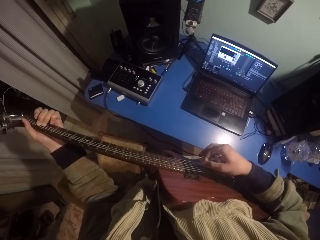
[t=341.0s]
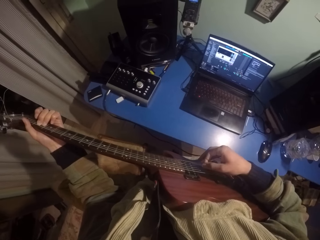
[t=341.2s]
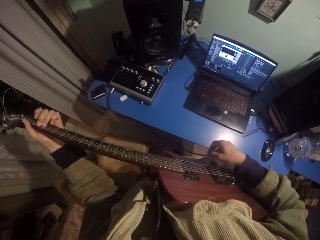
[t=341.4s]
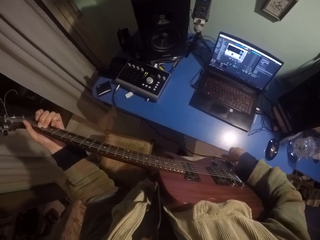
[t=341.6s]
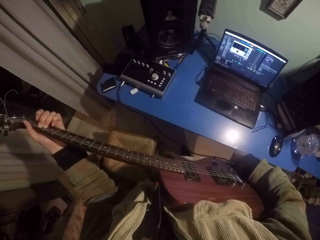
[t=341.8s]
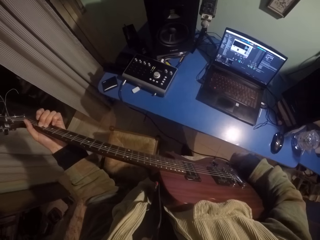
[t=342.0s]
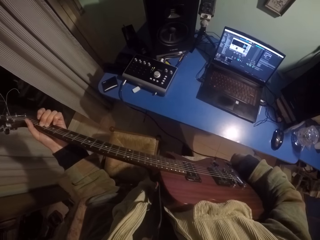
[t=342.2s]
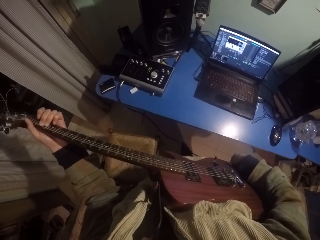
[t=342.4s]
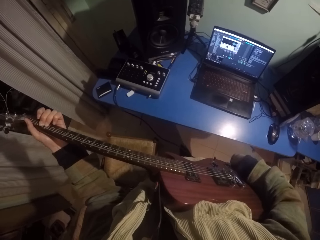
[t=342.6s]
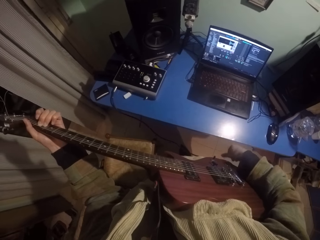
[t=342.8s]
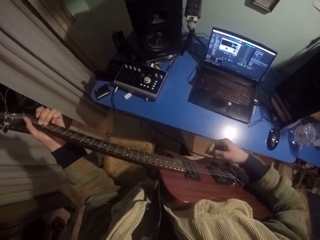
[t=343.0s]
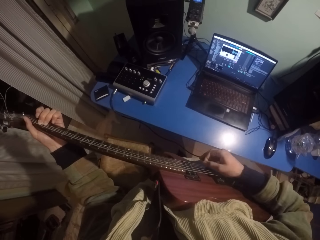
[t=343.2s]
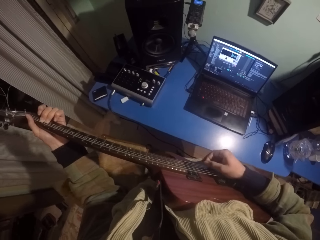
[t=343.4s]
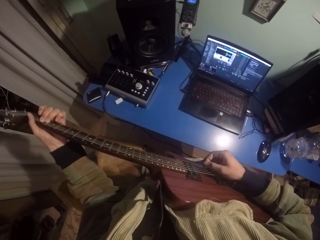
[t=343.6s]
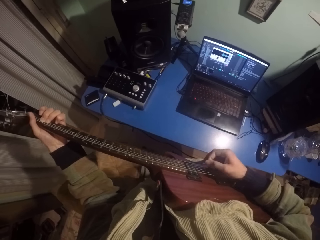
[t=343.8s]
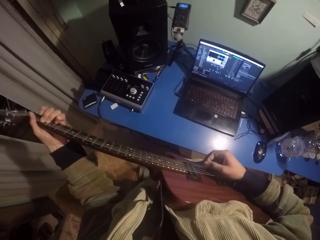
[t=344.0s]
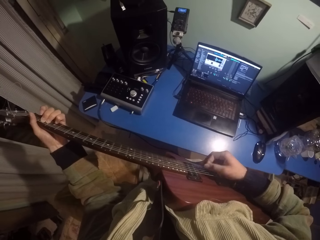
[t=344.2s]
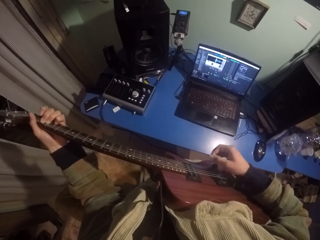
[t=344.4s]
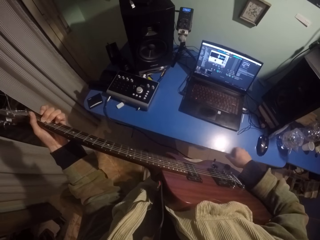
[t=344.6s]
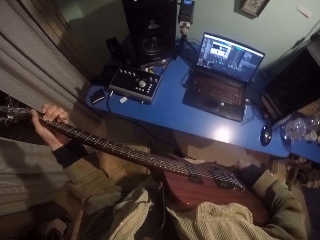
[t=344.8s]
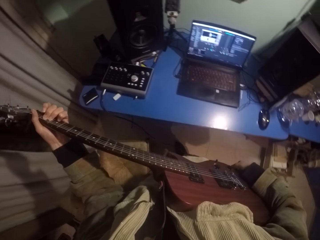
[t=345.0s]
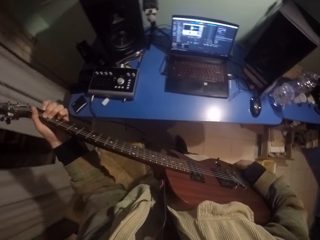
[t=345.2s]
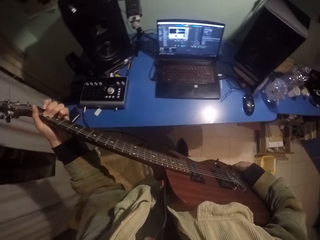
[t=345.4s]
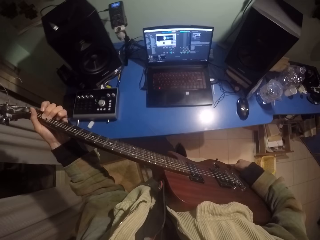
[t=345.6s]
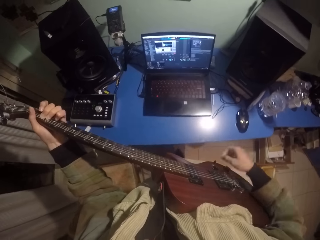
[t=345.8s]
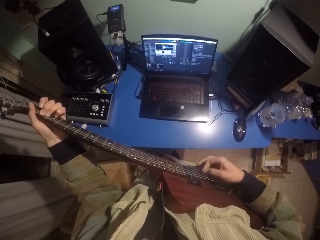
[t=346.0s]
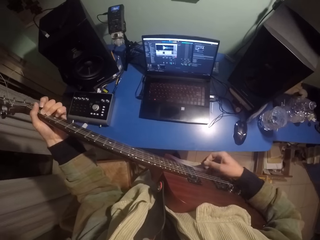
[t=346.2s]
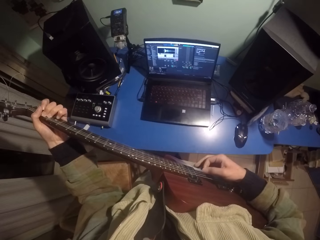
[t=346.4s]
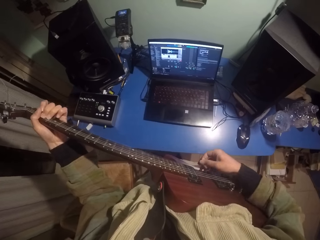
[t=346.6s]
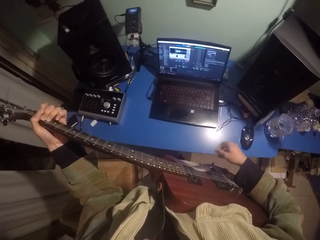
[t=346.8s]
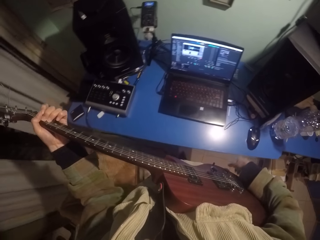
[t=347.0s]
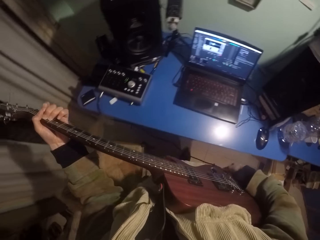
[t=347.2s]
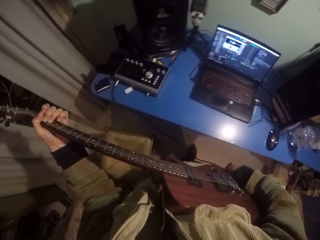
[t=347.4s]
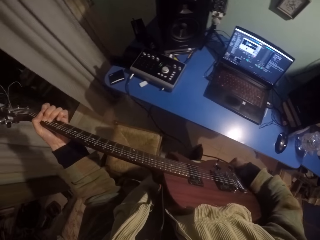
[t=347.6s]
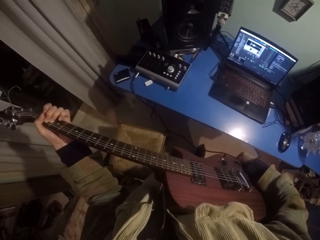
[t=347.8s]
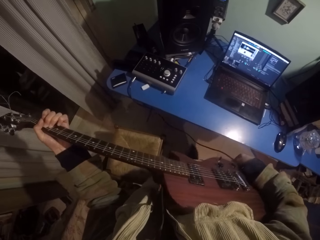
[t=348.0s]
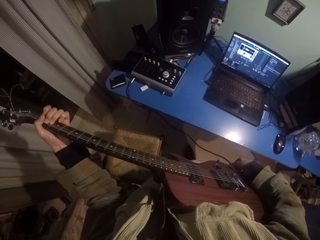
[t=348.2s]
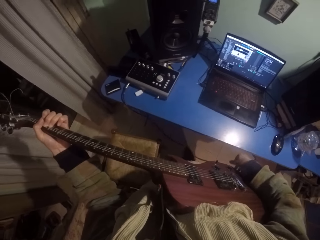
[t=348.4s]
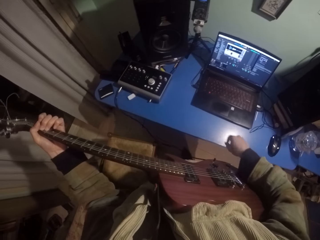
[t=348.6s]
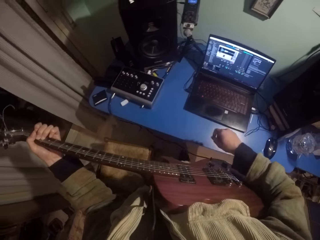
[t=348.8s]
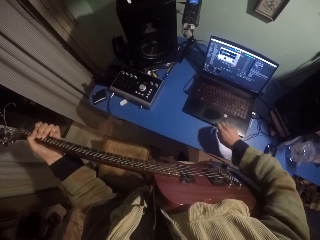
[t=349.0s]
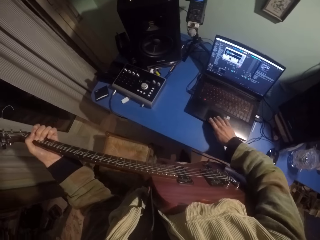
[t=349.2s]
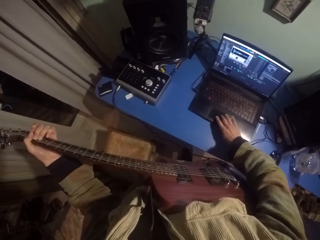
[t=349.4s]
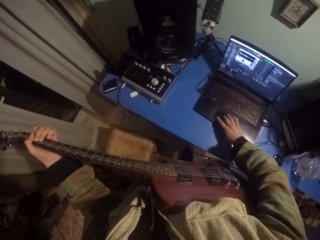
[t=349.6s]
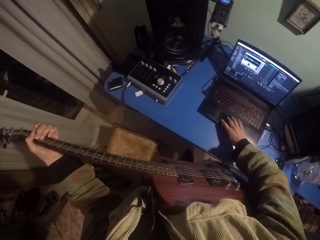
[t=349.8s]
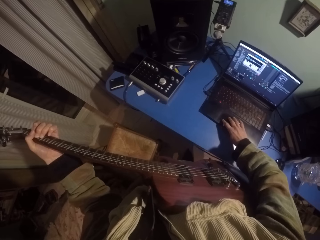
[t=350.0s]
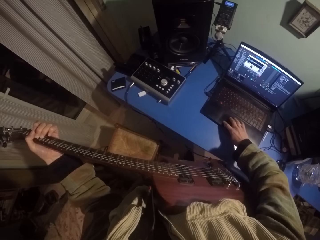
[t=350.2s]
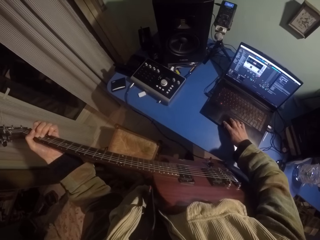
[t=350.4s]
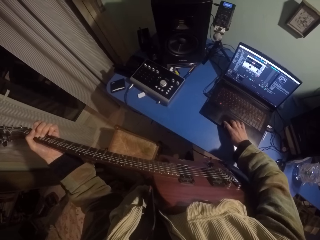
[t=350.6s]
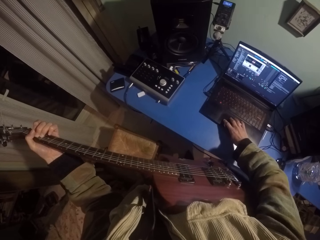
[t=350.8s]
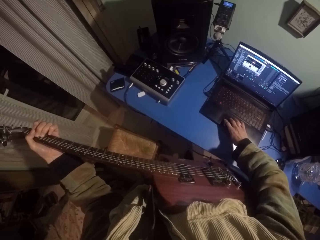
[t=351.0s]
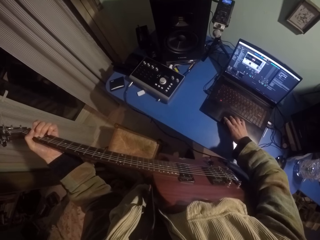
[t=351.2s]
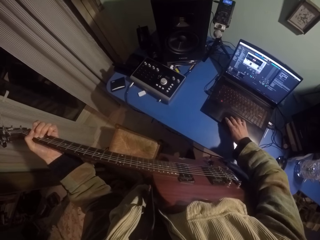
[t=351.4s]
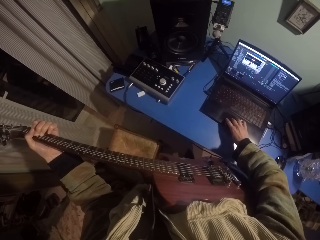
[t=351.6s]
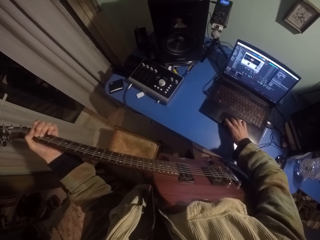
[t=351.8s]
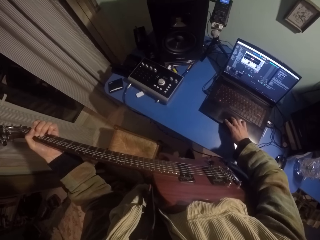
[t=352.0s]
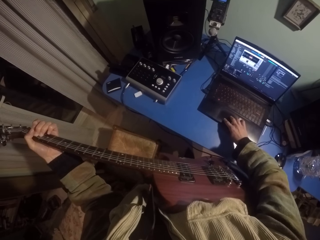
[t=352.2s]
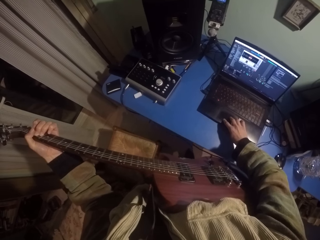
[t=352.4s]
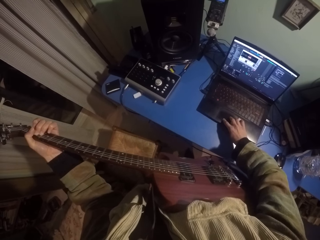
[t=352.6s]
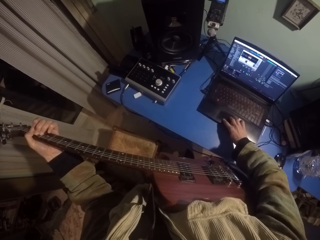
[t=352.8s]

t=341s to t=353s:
The camera wearer touches a guitar cable with the right hand. They strike chords of the guitar with the right hand. They touch the guitar cable with the right hand. They strike chords of the guitar with the right hand. They touch the guitar cable with the right hand. They hold the wire. They press a laptop.

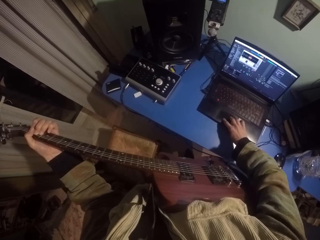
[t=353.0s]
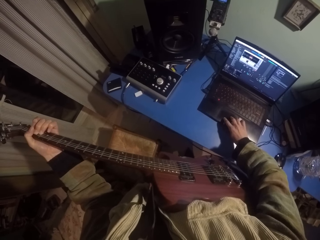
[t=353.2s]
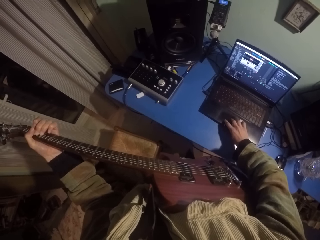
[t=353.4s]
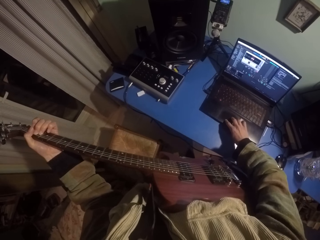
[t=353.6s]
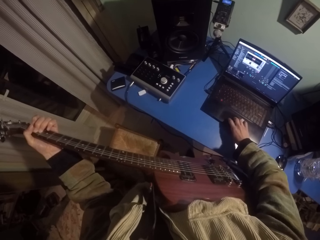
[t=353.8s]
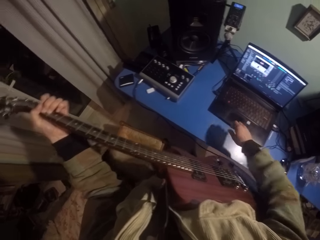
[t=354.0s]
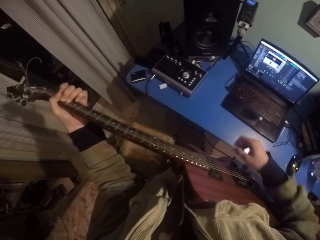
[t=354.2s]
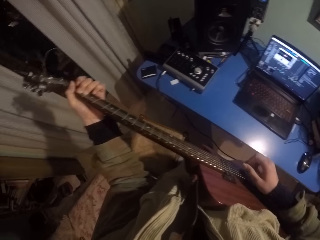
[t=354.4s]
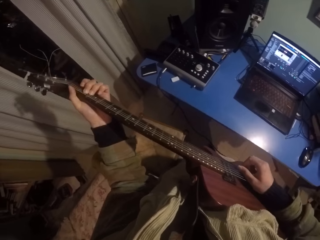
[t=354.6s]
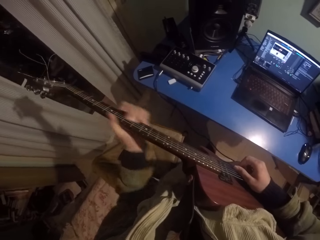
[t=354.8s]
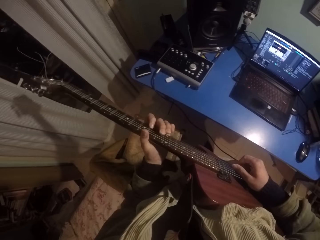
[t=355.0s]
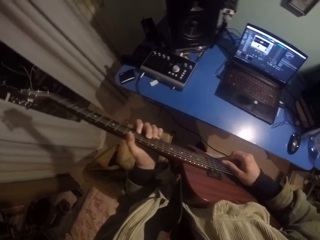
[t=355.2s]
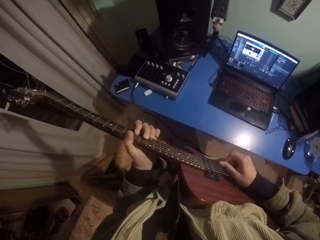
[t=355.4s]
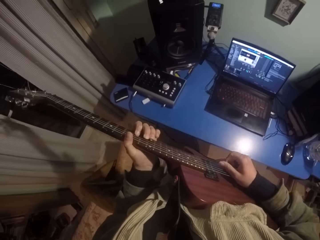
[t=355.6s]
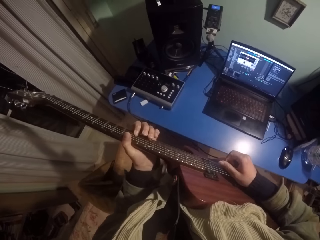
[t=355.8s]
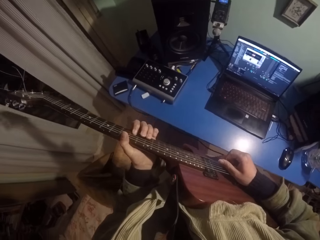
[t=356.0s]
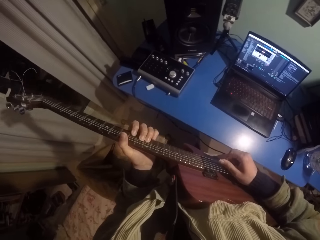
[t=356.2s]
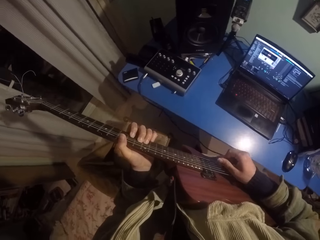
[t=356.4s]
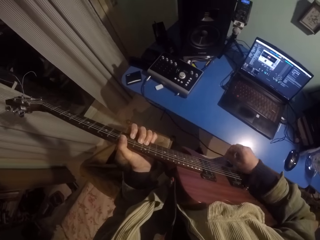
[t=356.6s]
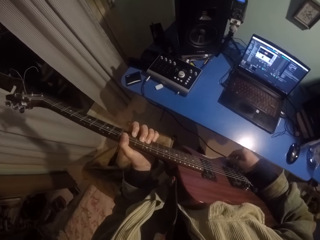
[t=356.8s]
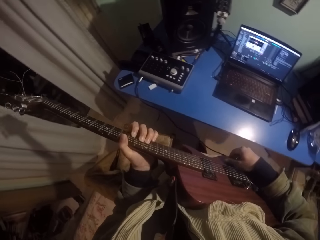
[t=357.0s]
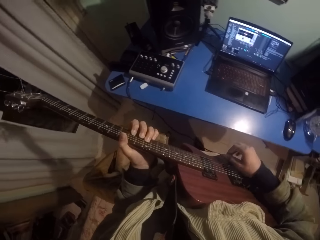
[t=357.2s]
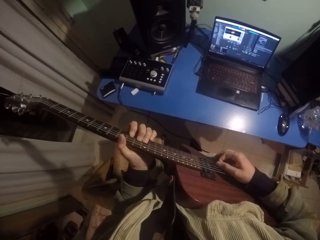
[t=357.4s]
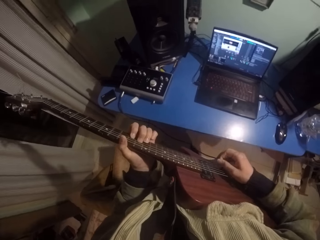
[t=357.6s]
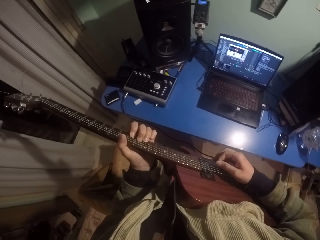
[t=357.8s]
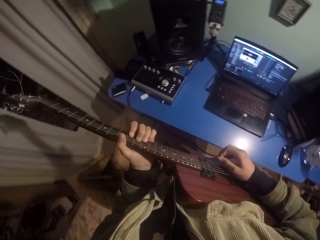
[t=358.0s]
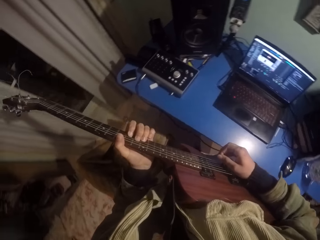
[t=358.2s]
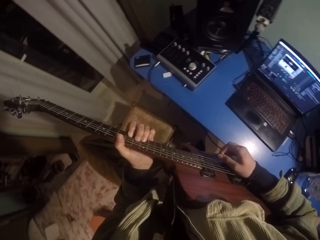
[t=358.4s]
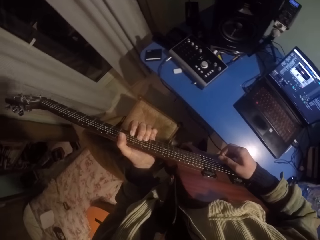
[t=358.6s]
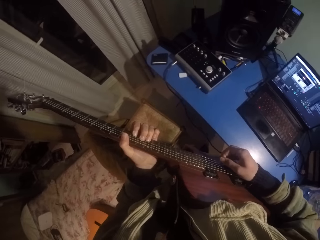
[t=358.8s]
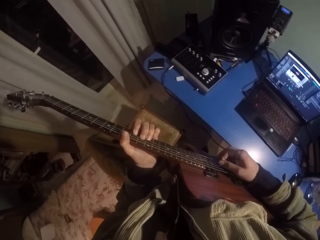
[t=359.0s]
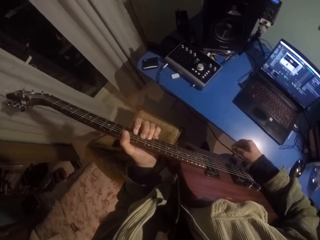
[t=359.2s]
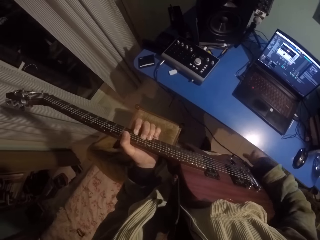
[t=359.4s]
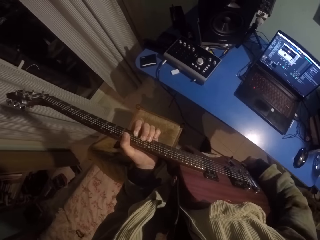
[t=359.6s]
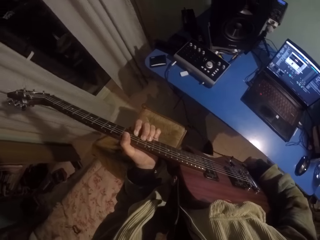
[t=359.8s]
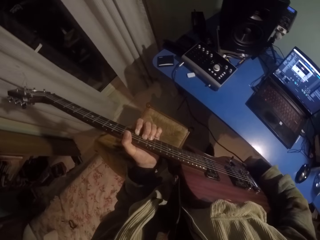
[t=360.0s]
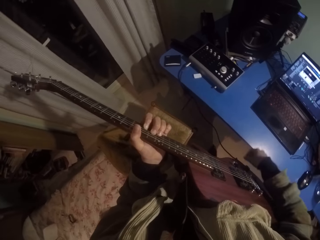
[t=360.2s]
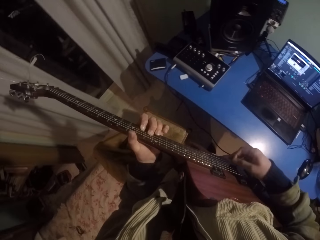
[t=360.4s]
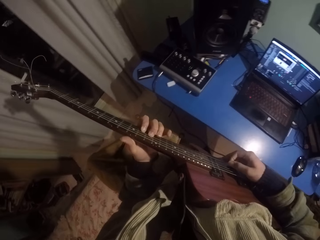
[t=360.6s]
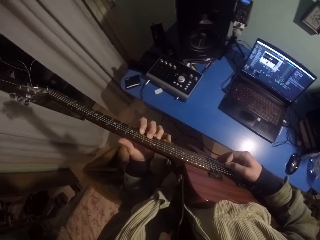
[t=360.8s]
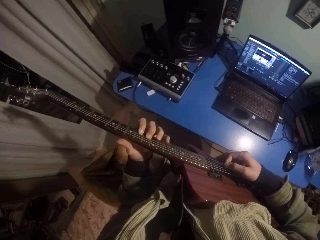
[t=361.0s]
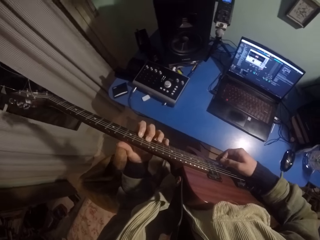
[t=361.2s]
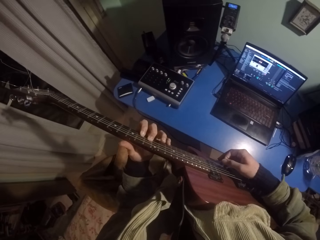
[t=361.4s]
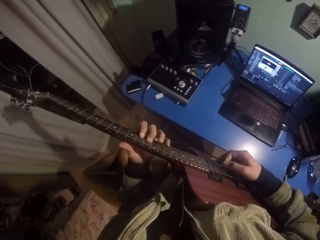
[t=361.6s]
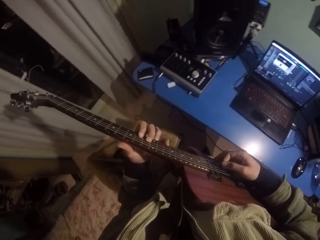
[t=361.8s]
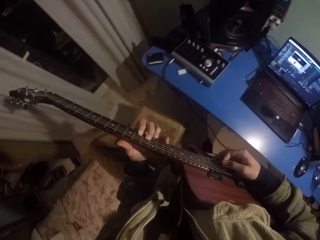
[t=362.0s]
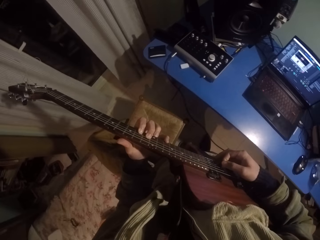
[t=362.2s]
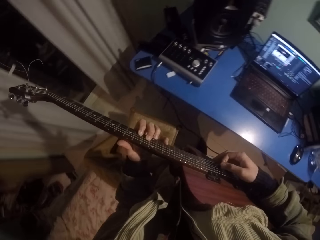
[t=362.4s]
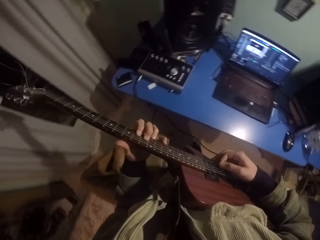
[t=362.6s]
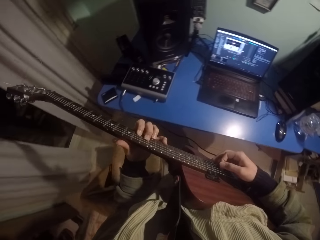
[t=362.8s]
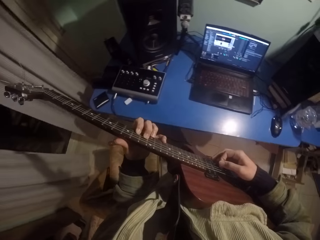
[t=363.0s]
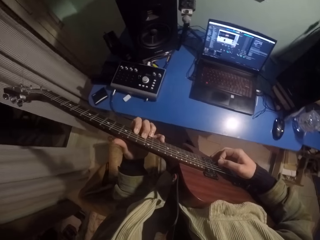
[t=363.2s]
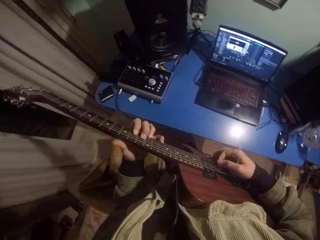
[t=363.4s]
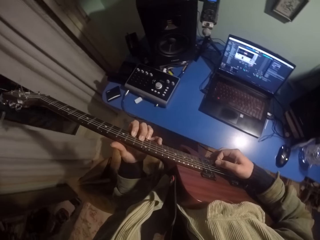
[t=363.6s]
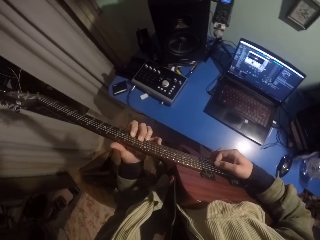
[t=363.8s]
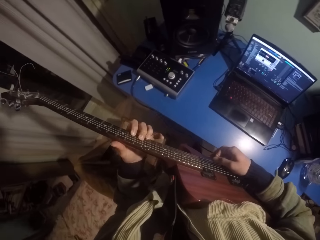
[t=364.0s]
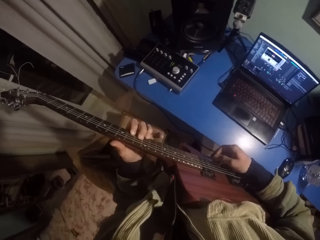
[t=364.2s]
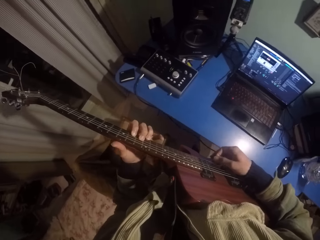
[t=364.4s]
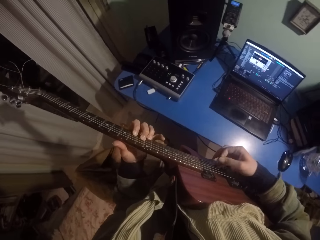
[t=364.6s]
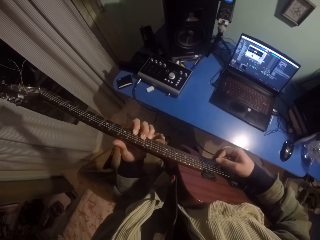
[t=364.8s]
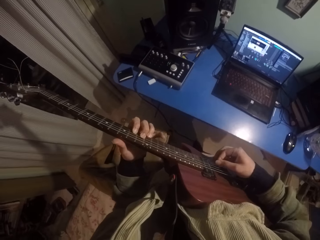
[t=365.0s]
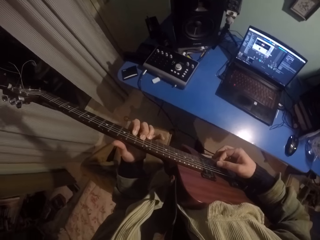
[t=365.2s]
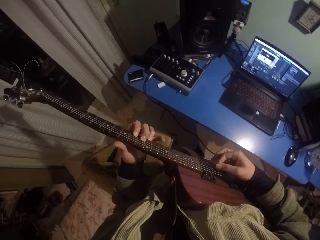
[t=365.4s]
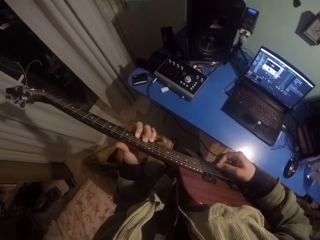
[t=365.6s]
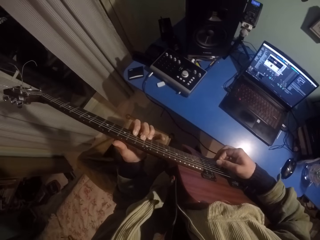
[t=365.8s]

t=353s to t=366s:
The camera wearer raises the right hand. They strike chords of the guitar with the right hand, move the left hand down the guitar, and press the guitar strings with the left hand. They touch a guitar cable with the right hand. They strike chords of the guitar with the right hand.
